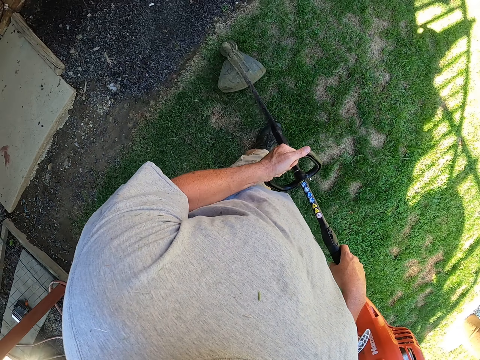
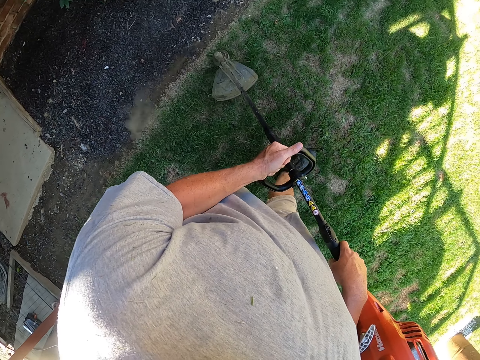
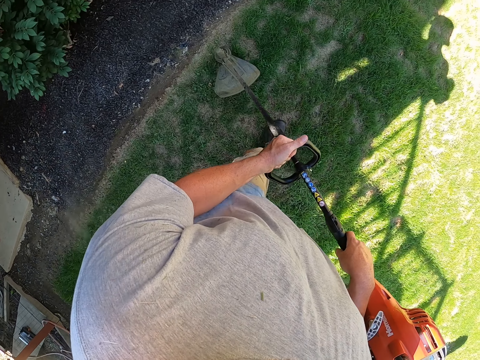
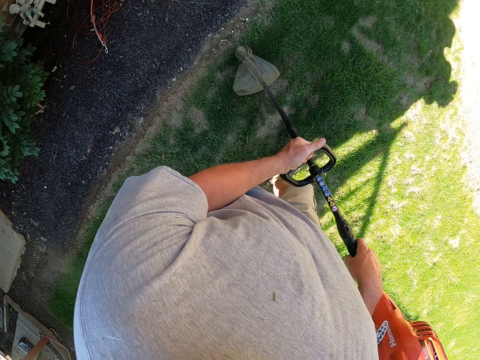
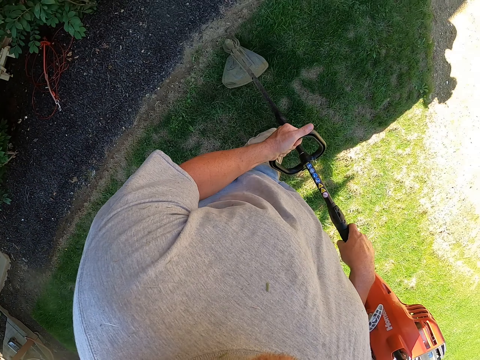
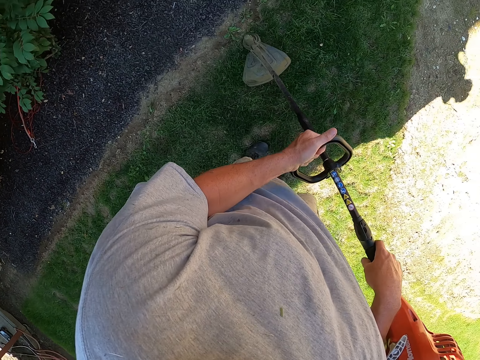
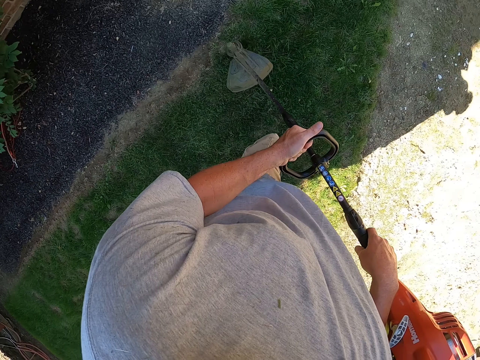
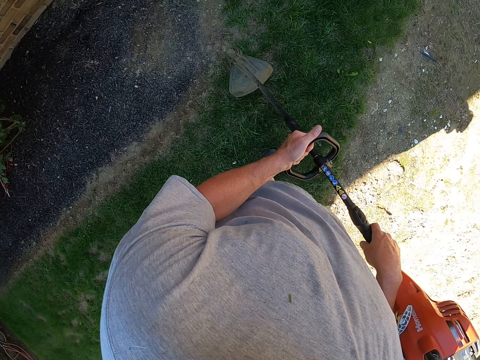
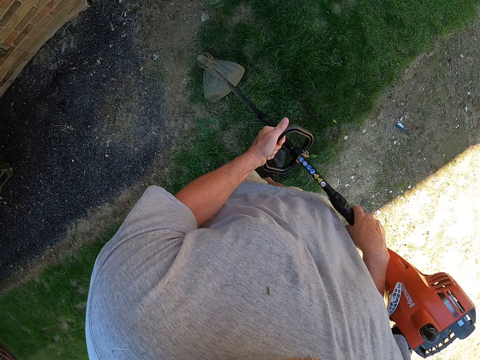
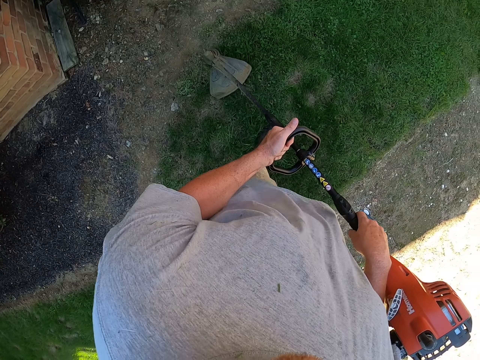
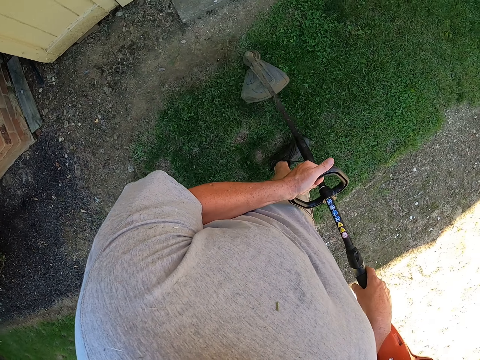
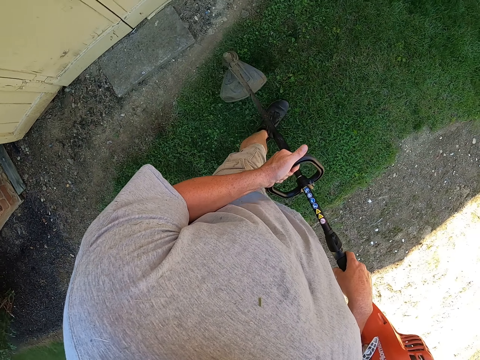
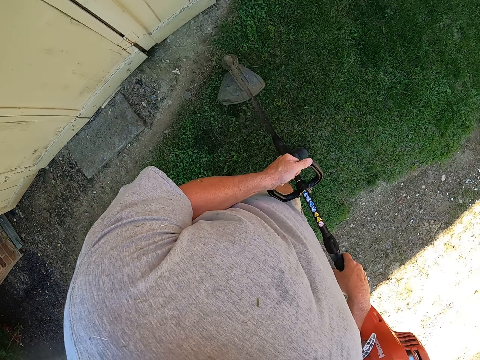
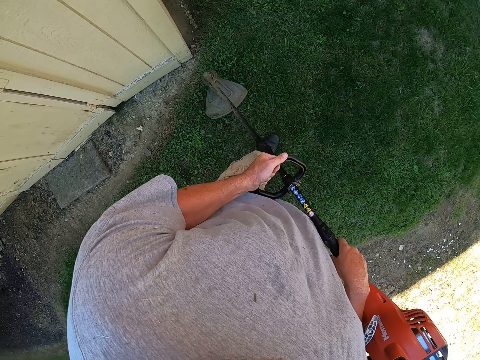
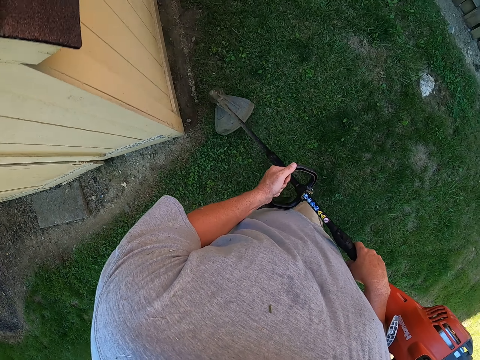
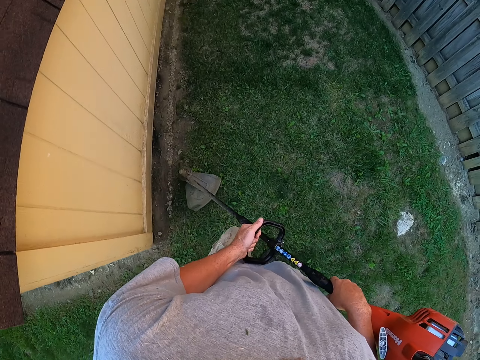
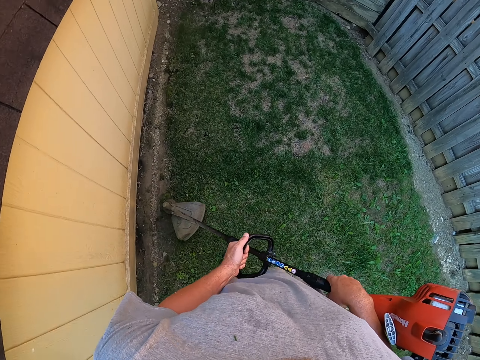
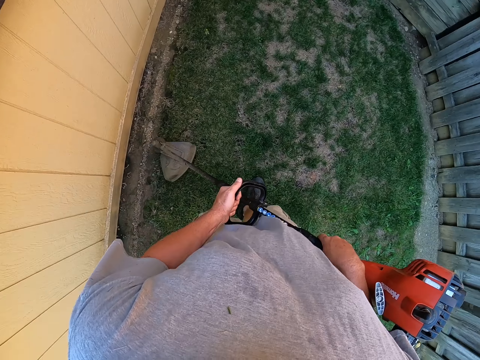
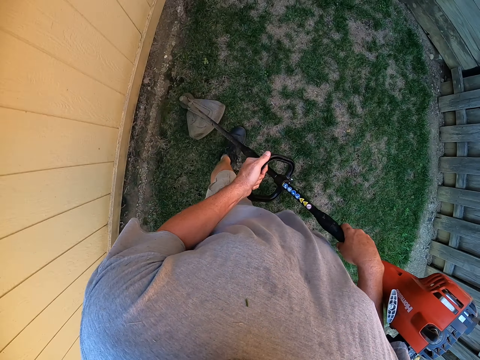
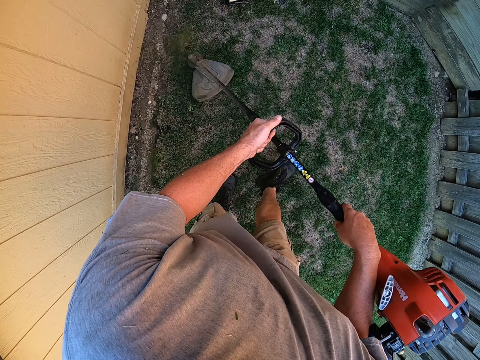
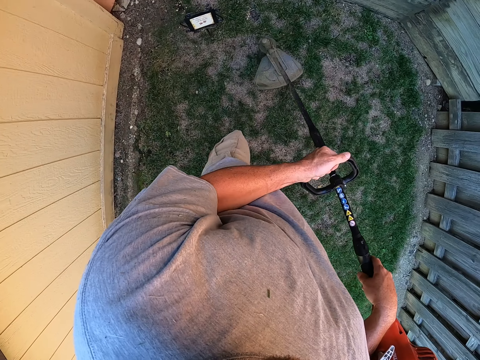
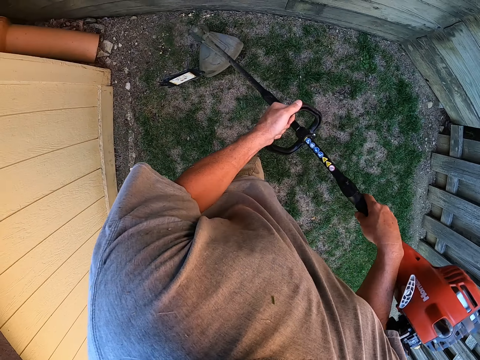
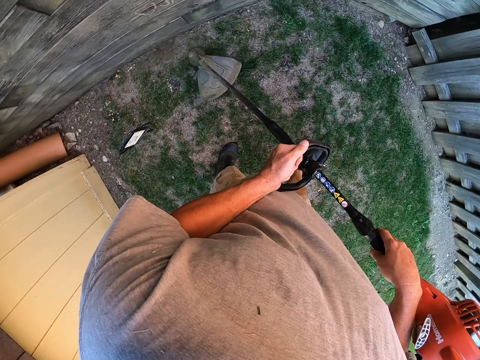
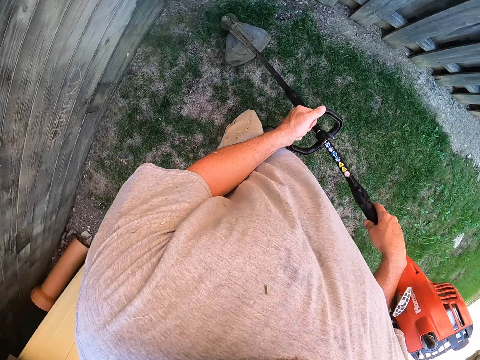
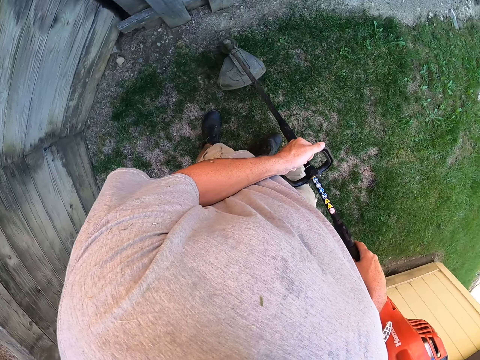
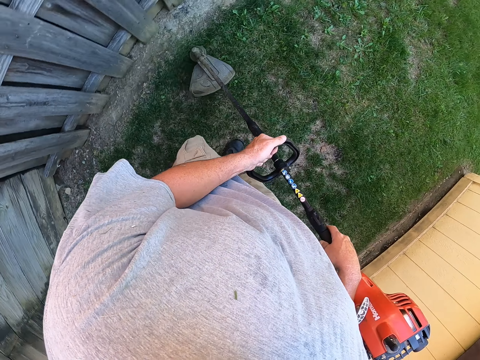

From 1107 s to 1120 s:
The camera wearer cuts grass with a grass cutter. They cut grass with the grass cutter again. They walk around the garden. They cut grass with the grass cutter. They cut grass with the grass cutter repeatedly.

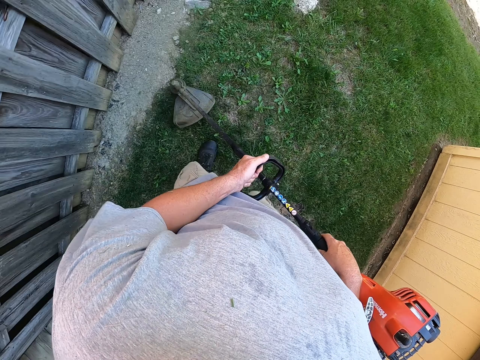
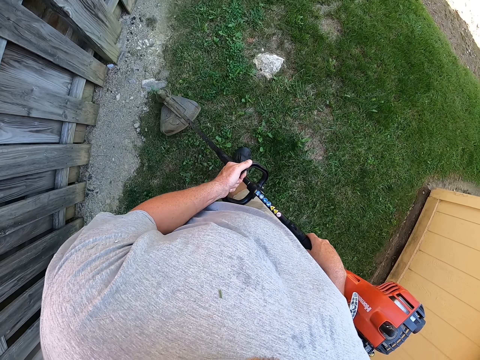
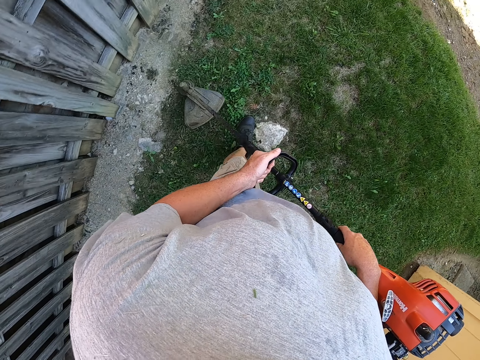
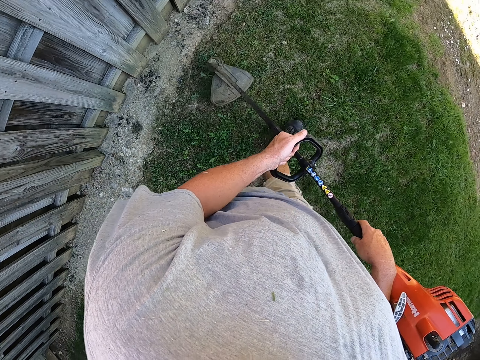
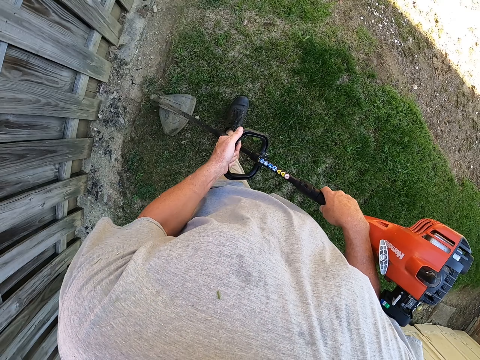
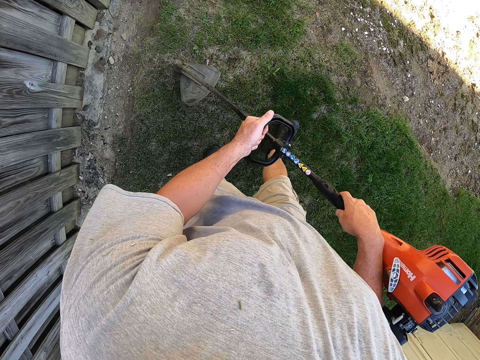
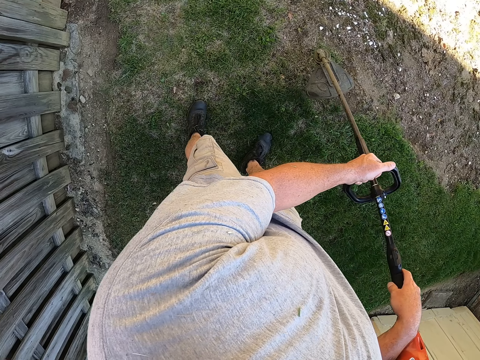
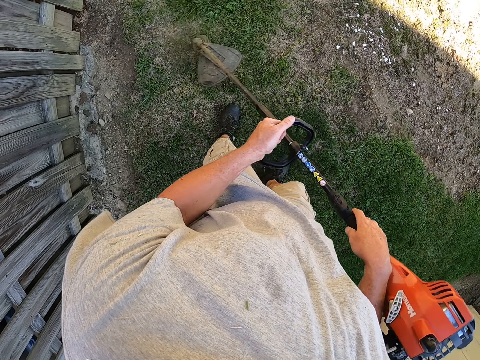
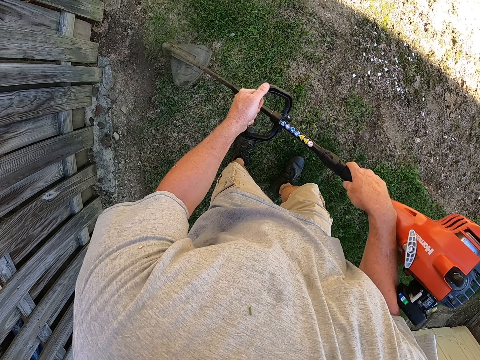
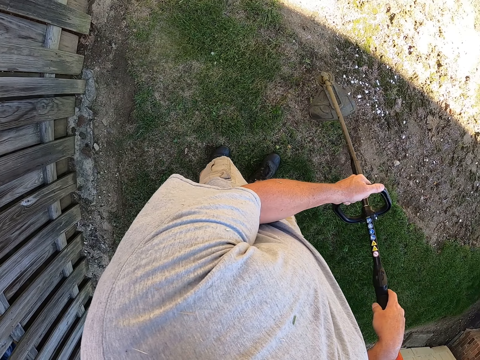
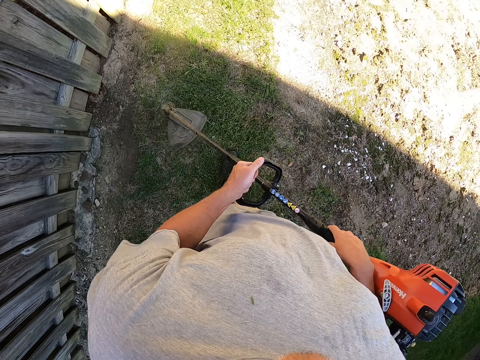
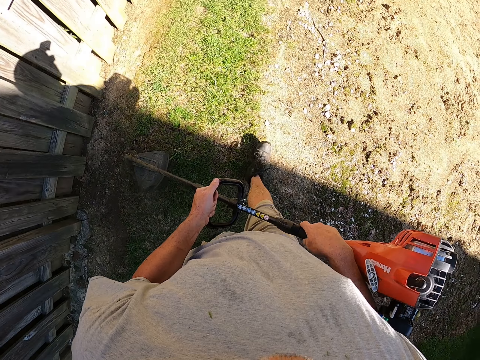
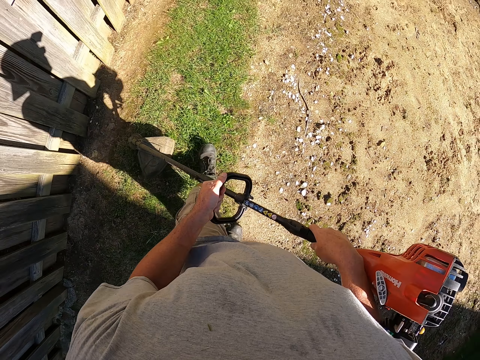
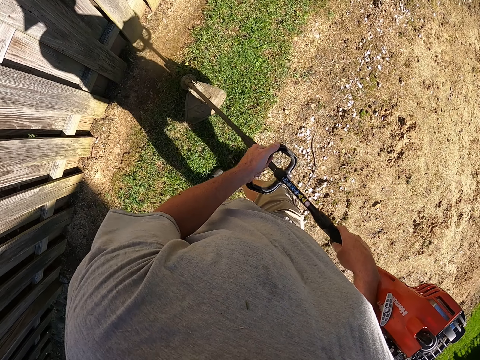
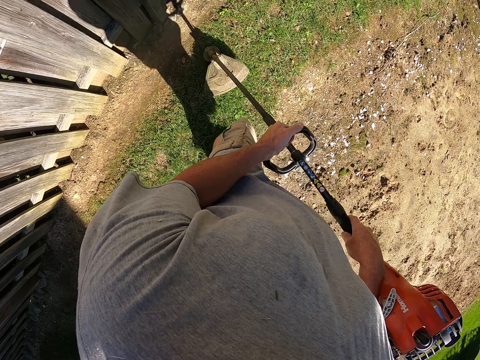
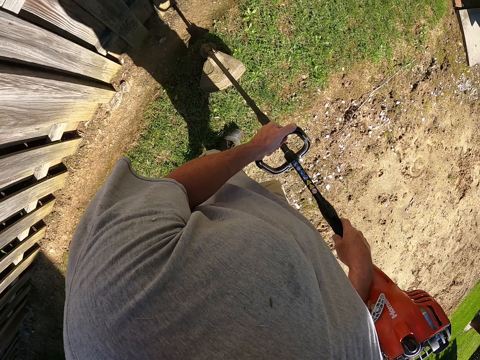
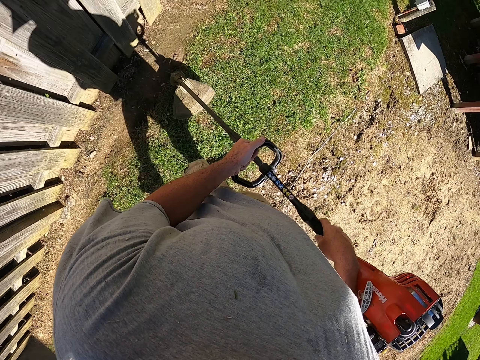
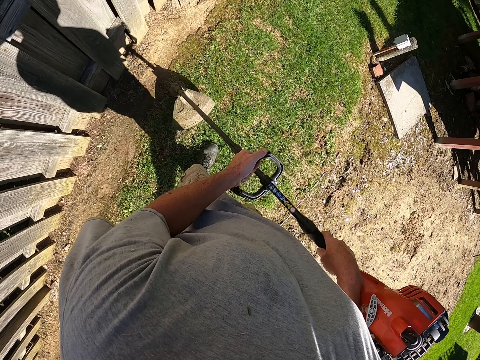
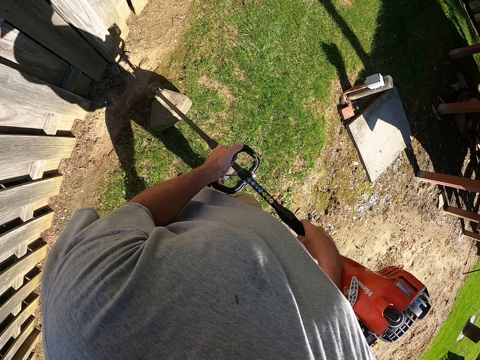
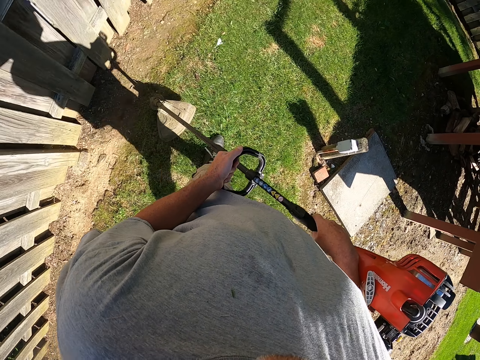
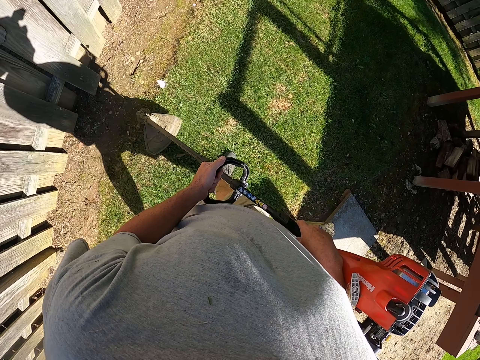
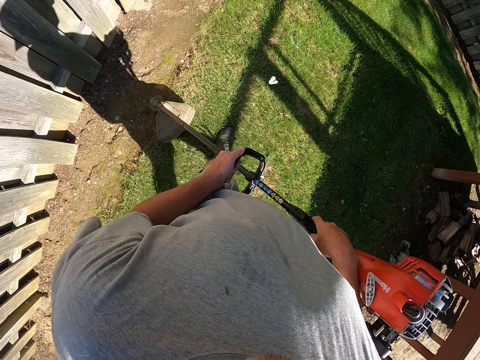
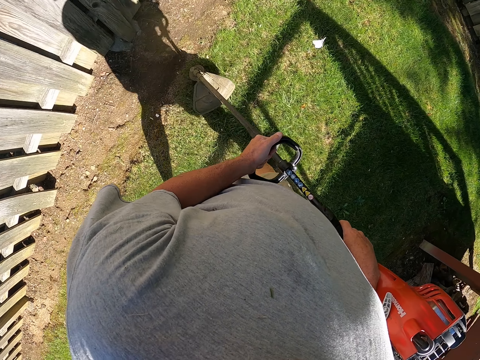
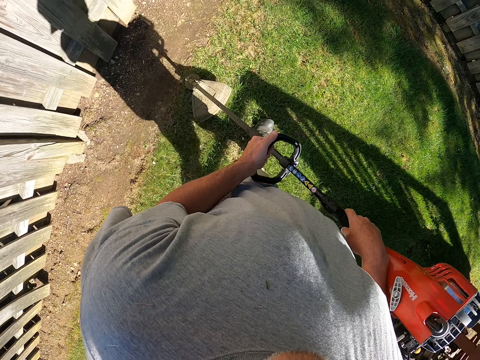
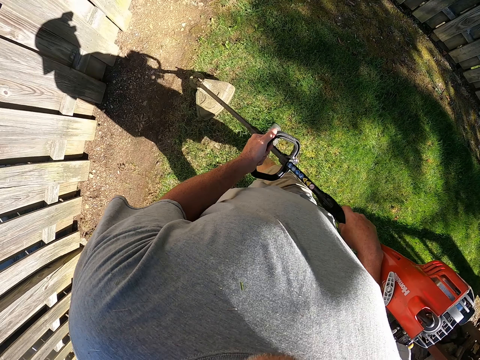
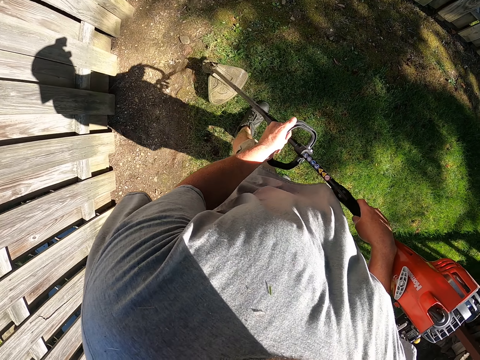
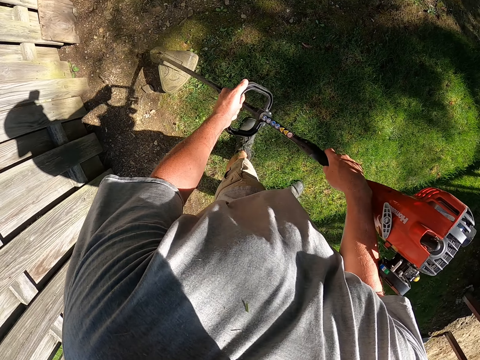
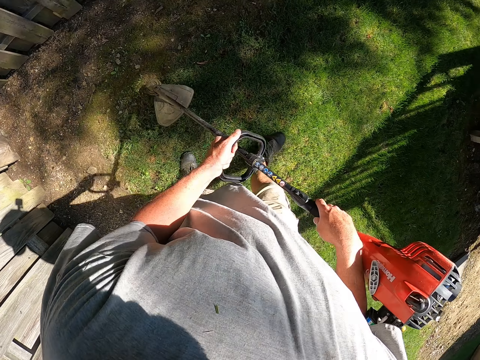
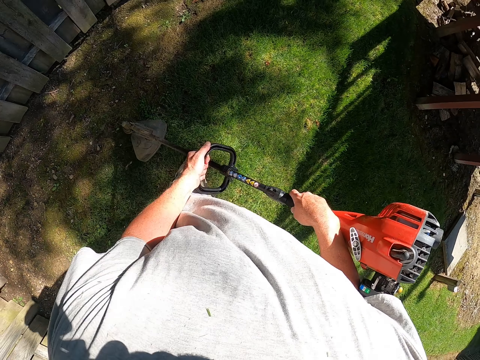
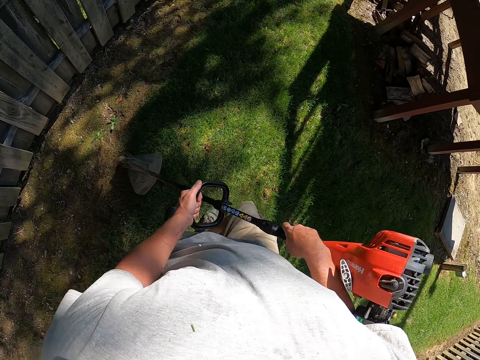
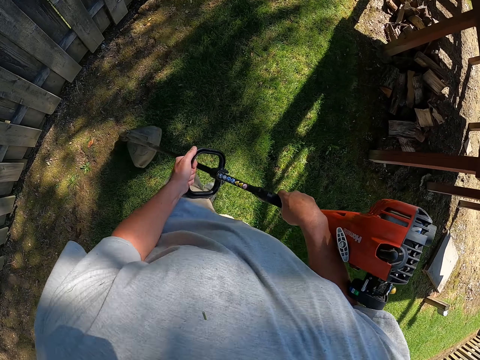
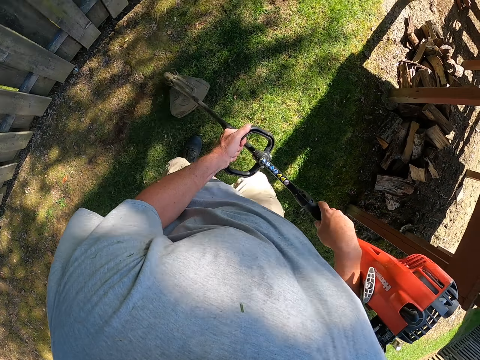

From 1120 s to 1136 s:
The camera wearer cuts grass with a grass cutter. They cut grass with the grass cutter repeatedly. They walk around the garden. They cut grass with the grass cutter. They cut grass with the grass cutter again.
